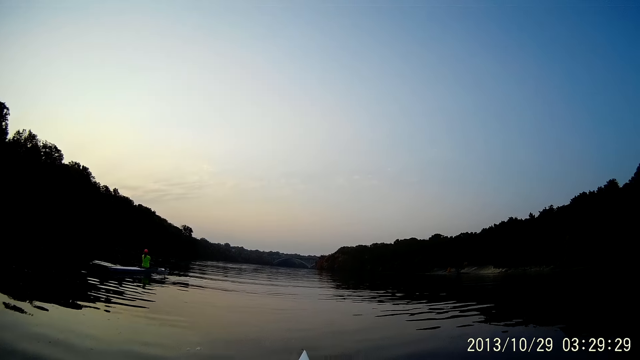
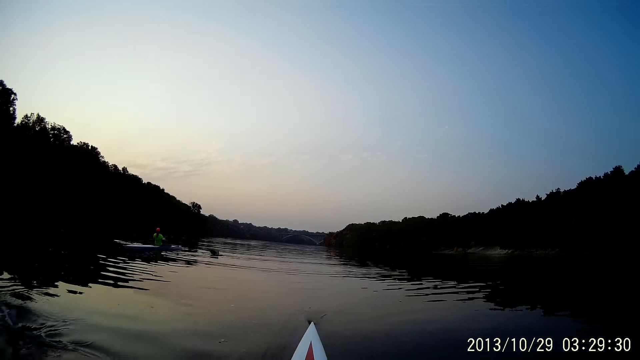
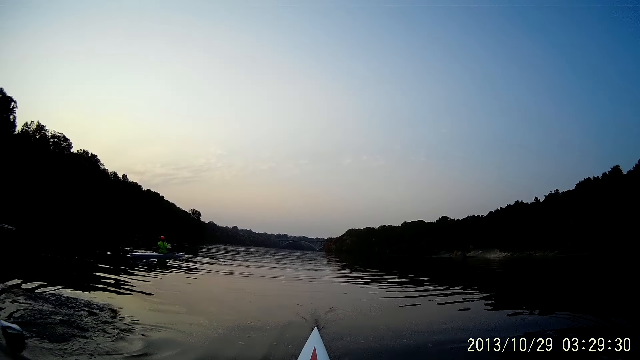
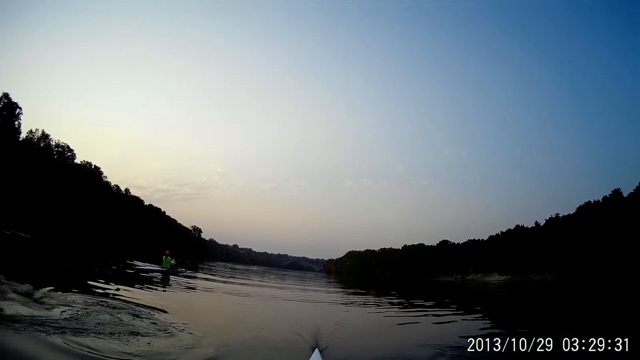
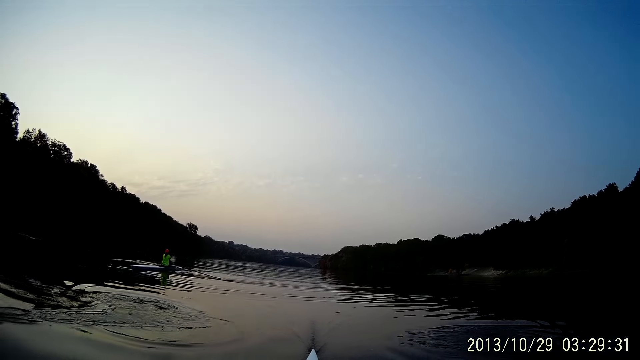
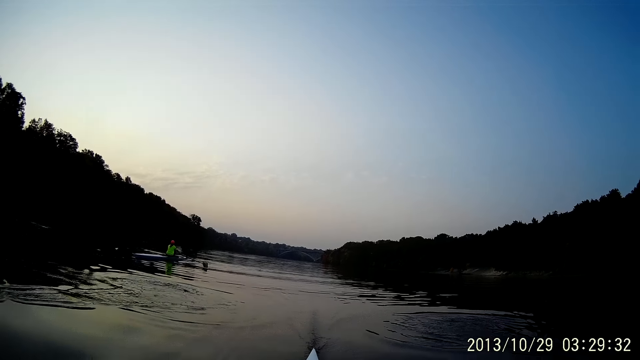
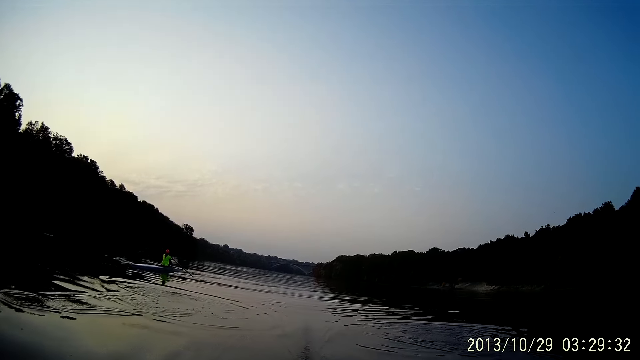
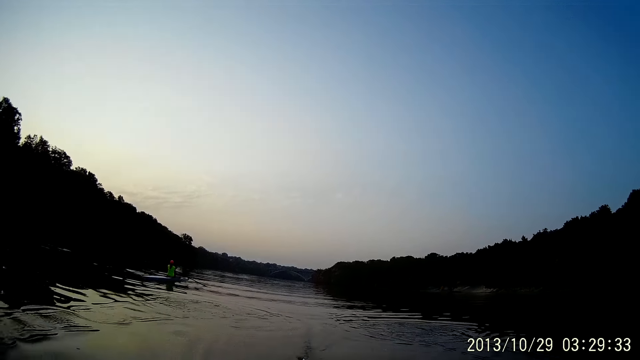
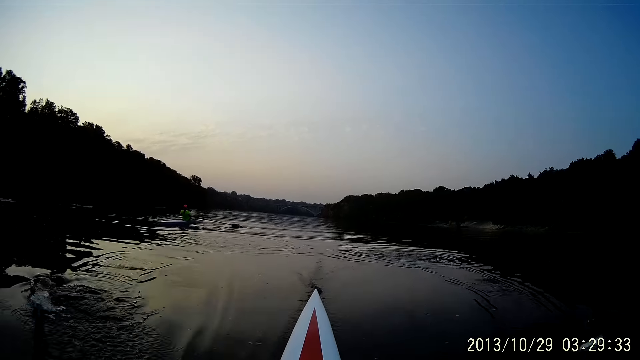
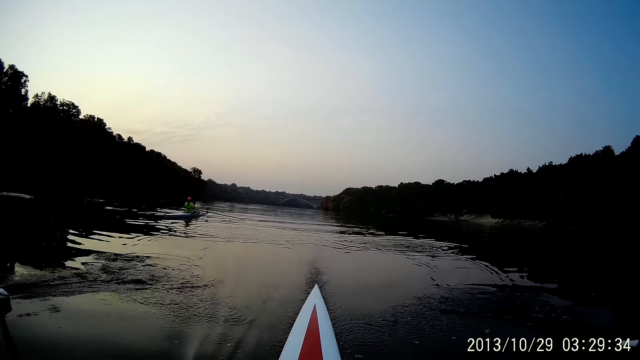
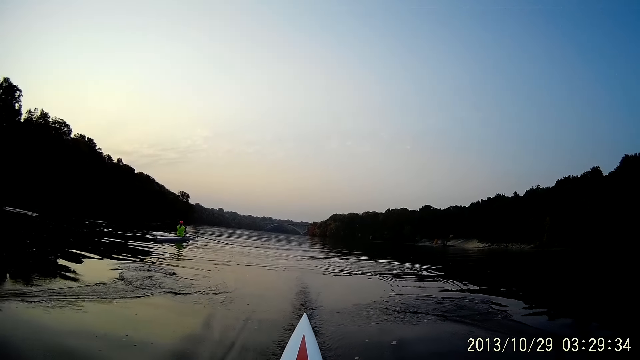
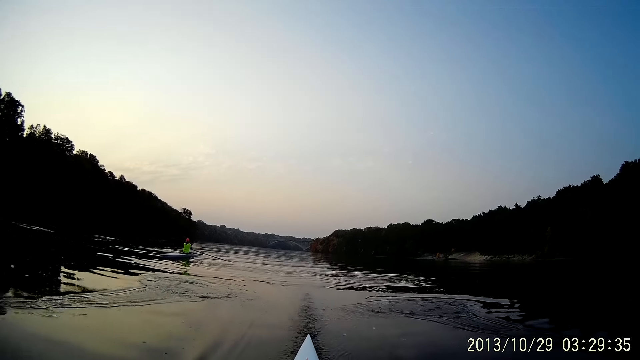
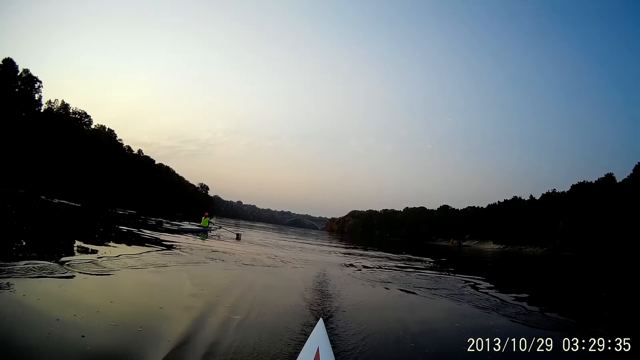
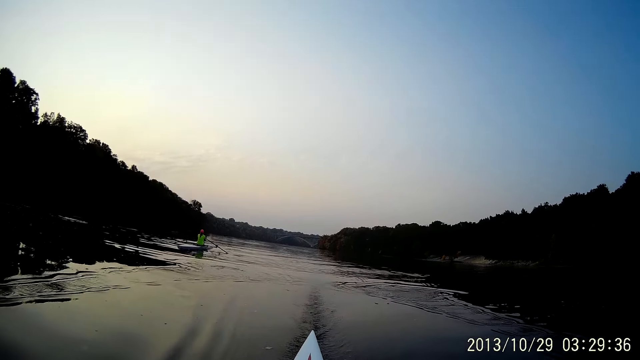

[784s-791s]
The camera wearer rows the boat through water with an oar.

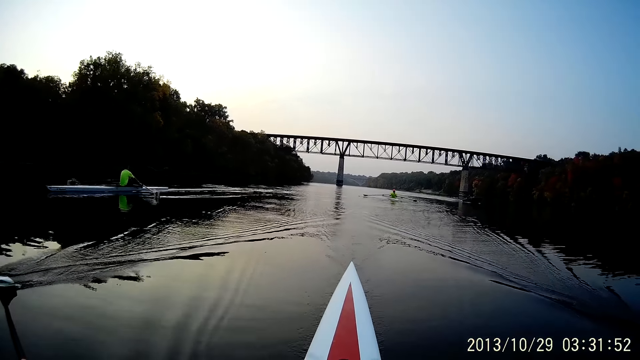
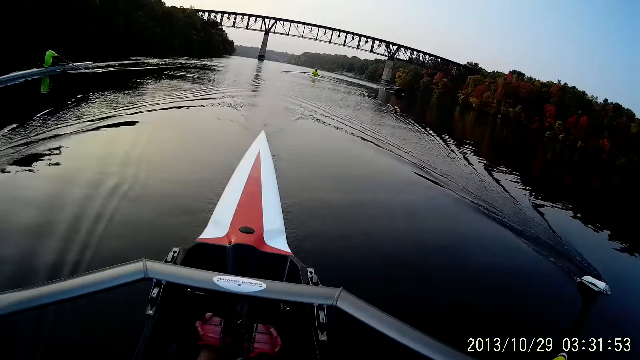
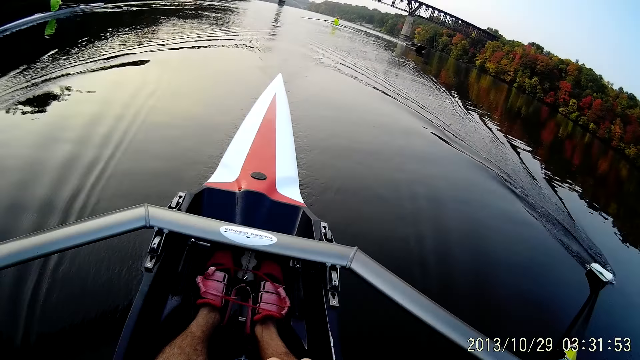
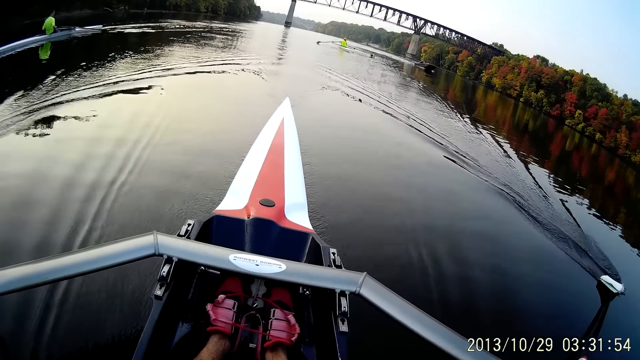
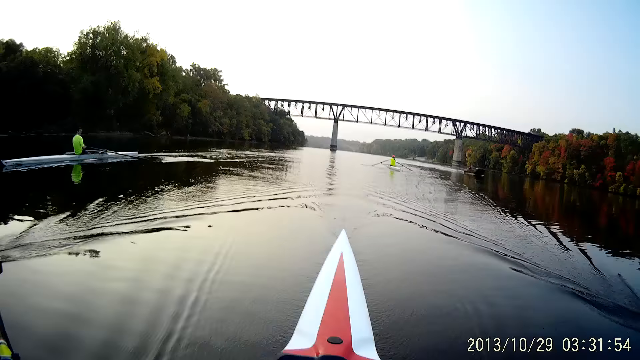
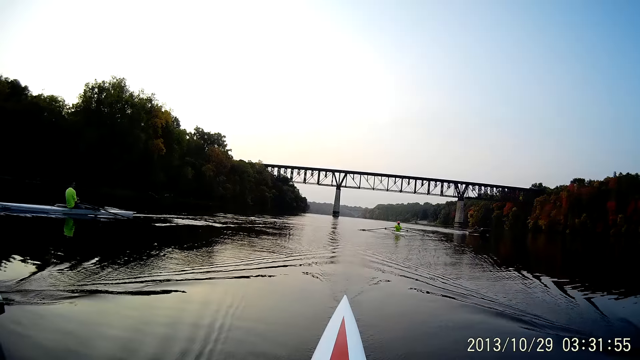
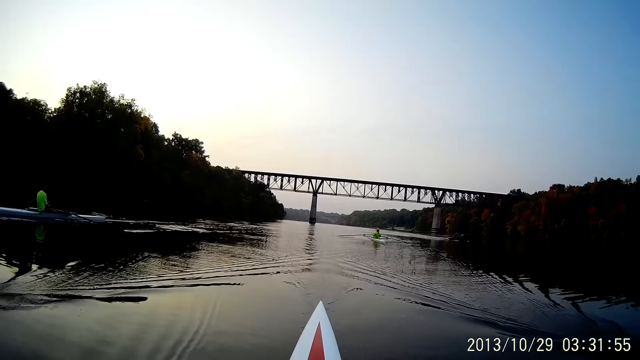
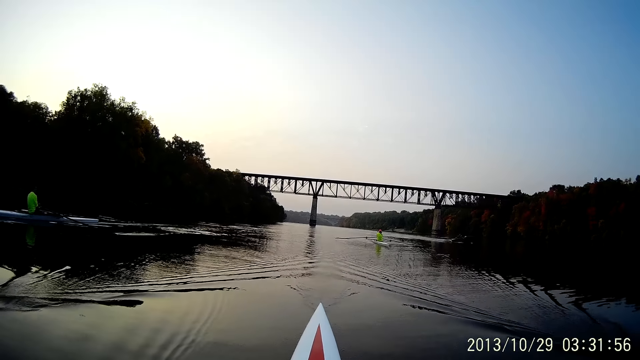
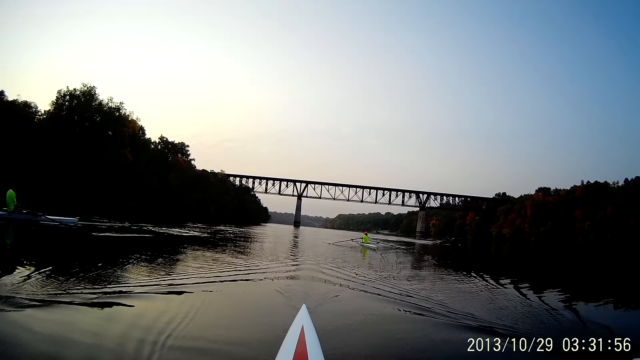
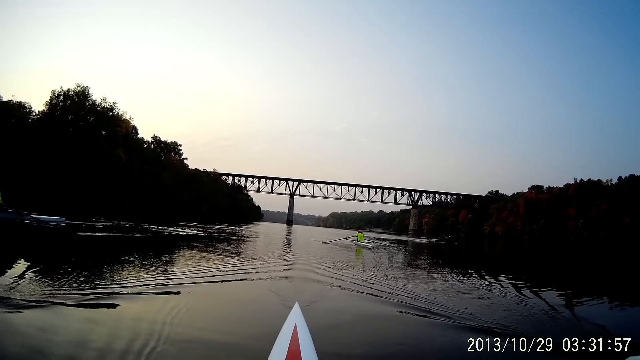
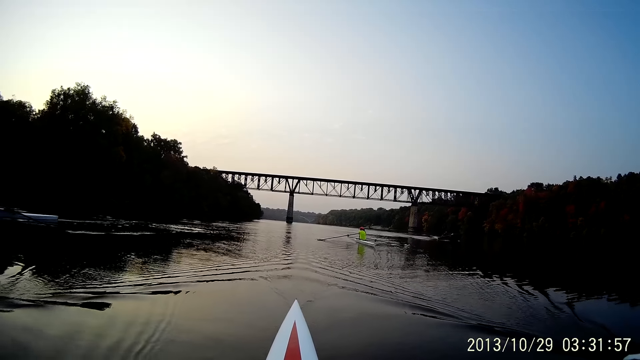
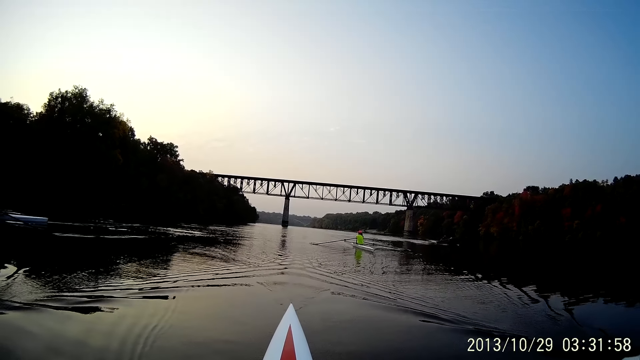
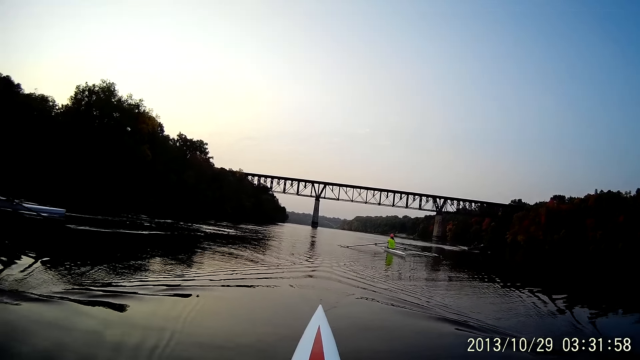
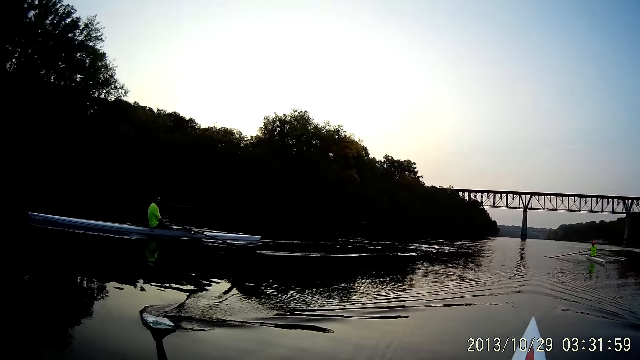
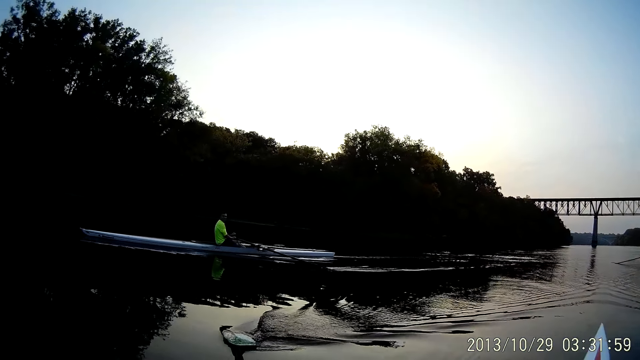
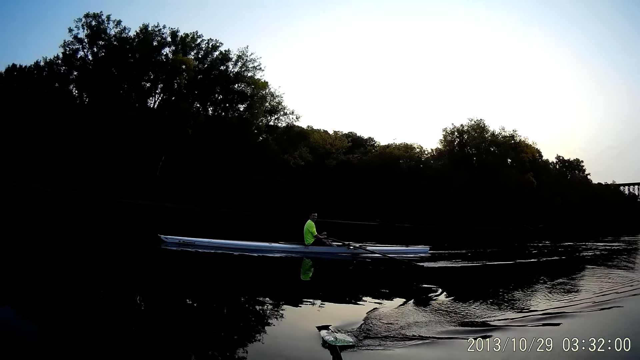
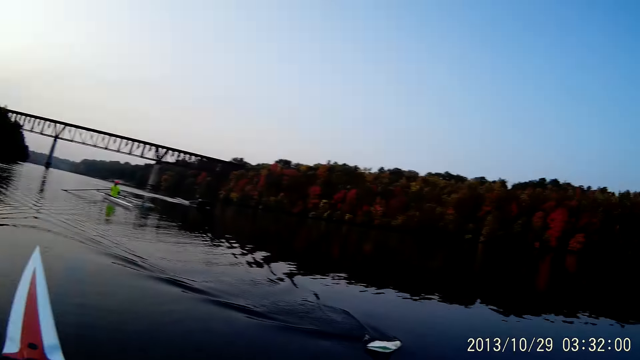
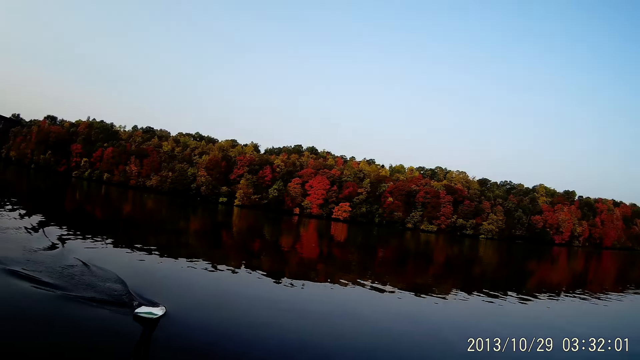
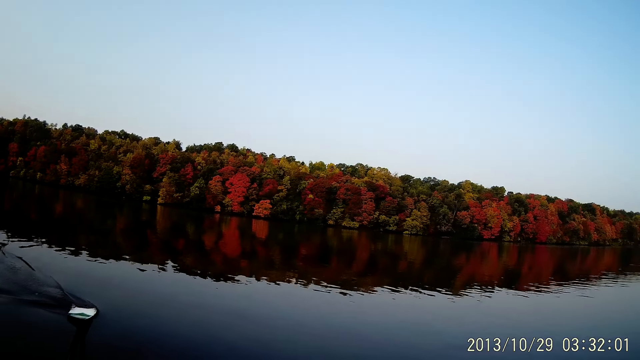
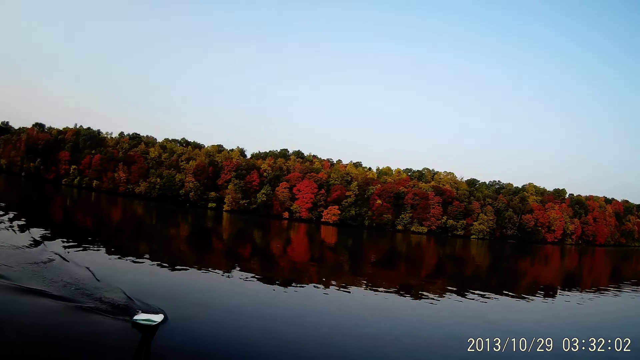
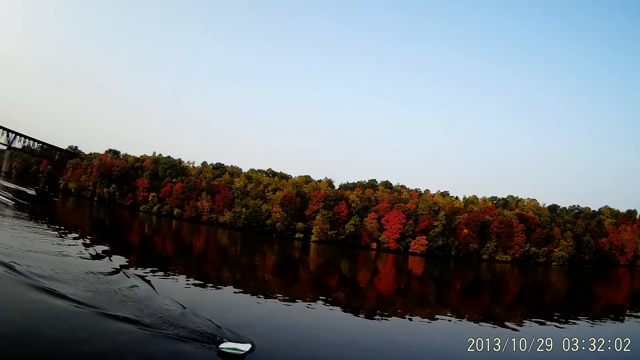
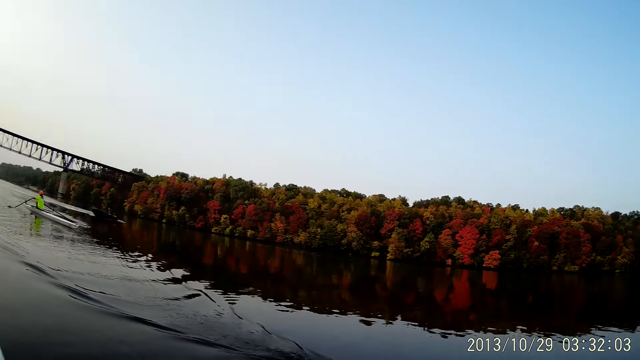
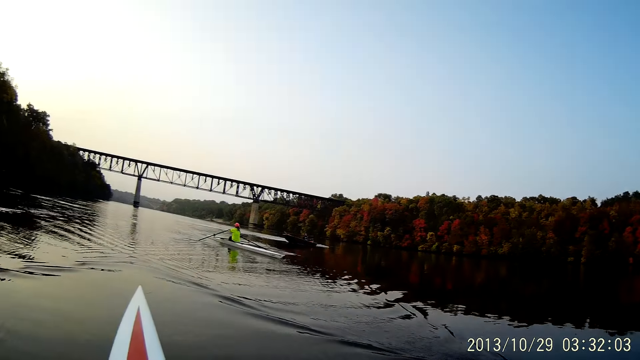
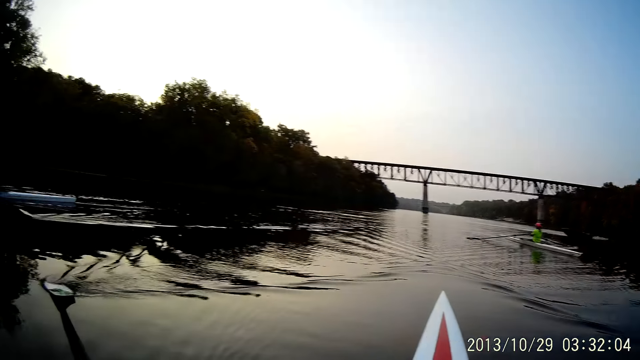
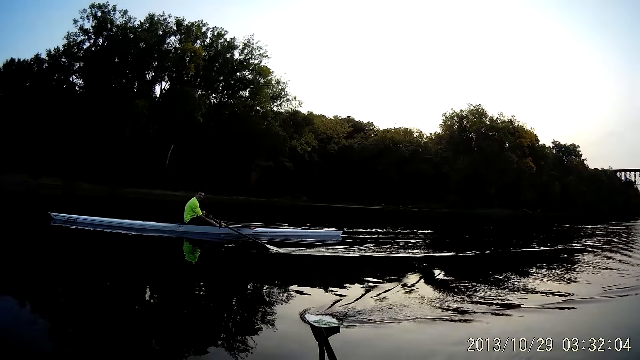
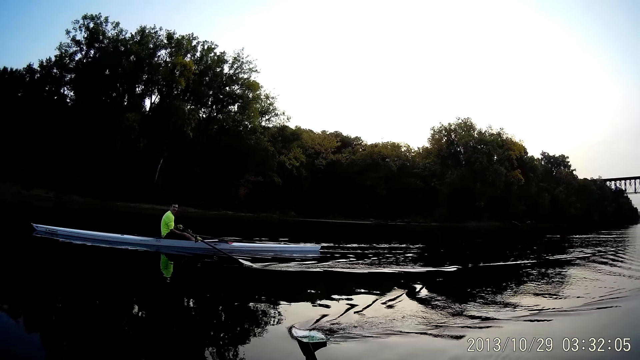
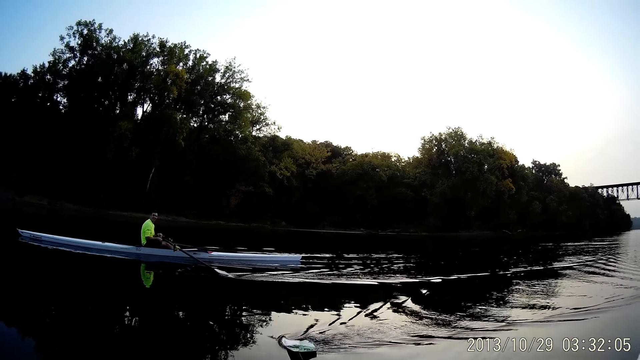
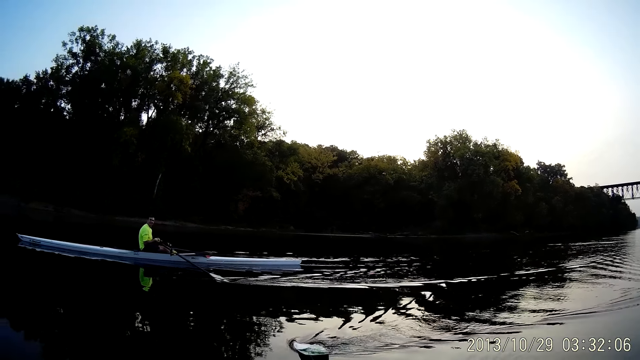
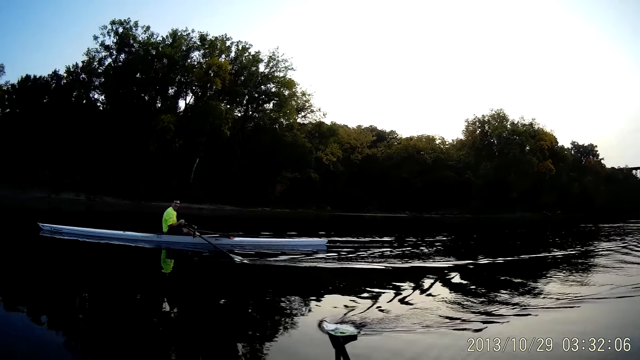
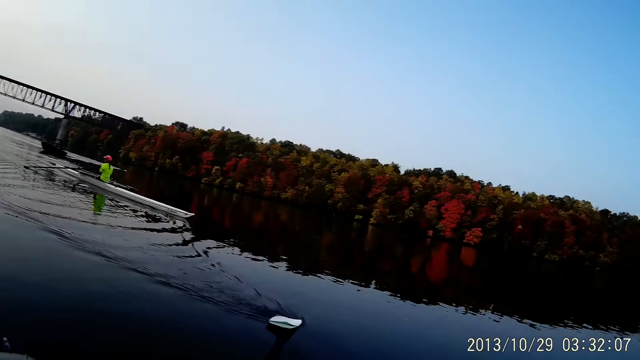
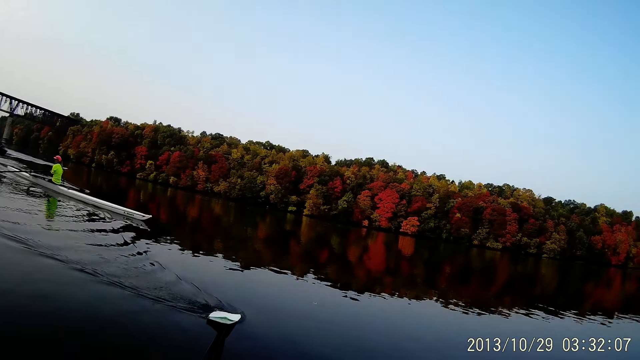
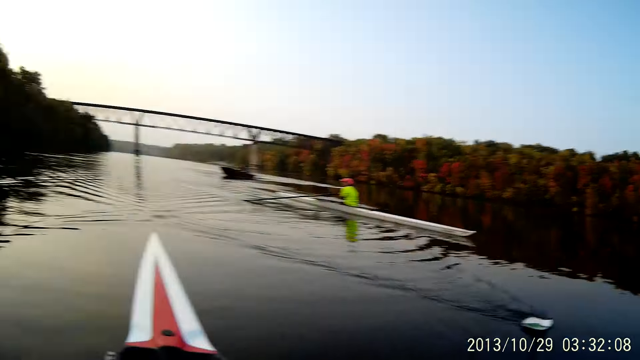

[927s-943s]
The camera wearer looks at his shoes. He stares at a man. He looks at the trees beside the lake. He looks at the man.
